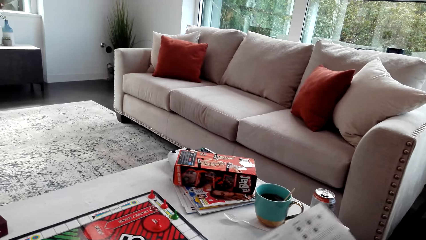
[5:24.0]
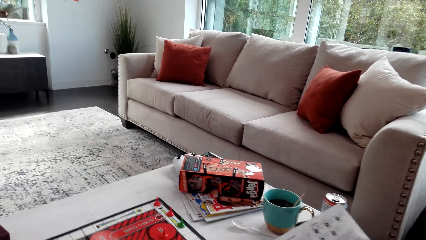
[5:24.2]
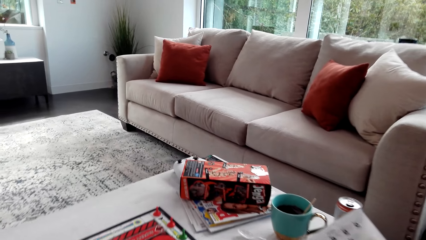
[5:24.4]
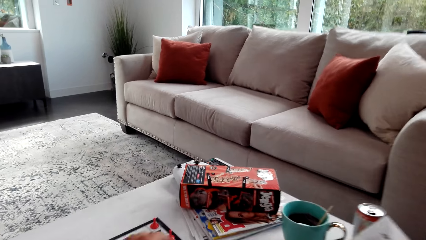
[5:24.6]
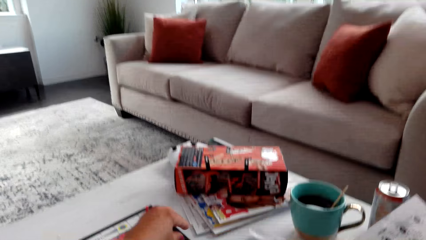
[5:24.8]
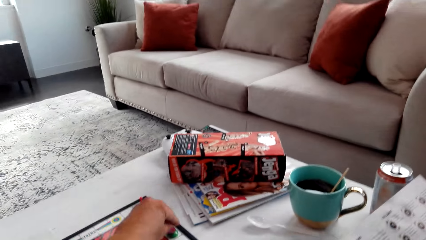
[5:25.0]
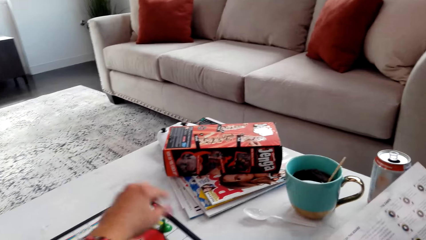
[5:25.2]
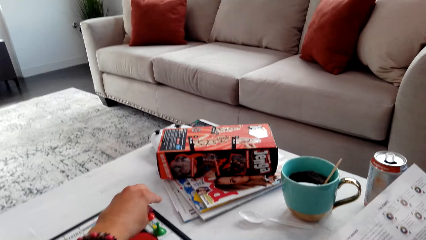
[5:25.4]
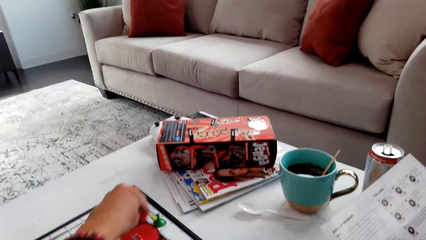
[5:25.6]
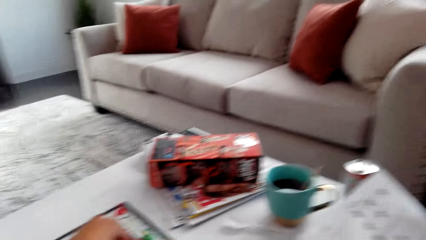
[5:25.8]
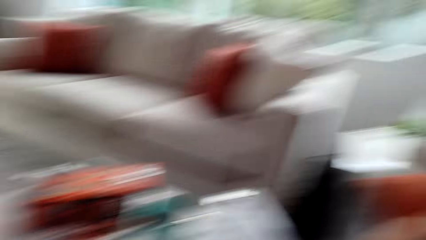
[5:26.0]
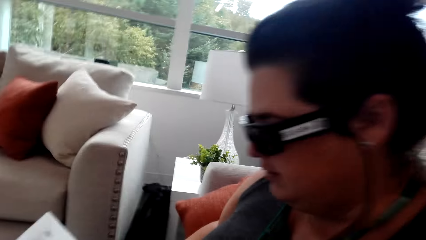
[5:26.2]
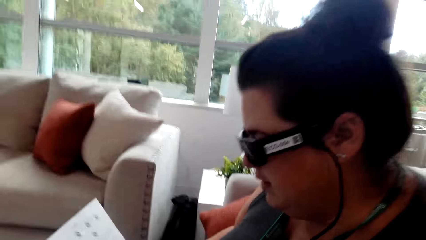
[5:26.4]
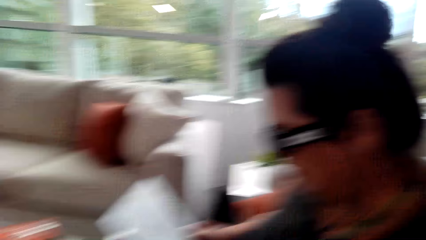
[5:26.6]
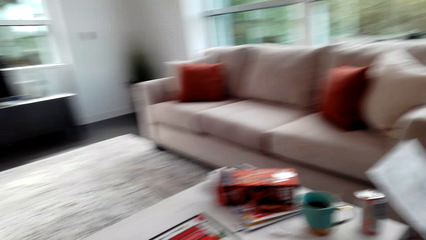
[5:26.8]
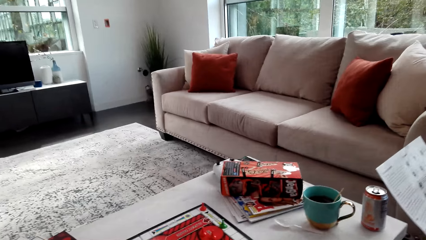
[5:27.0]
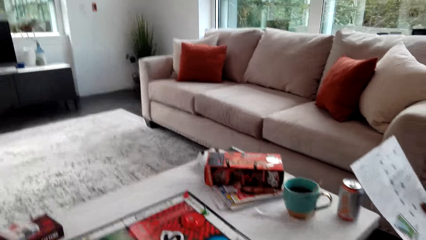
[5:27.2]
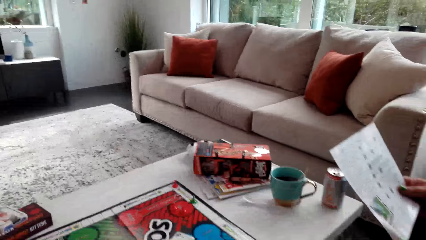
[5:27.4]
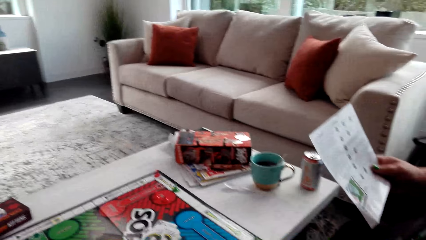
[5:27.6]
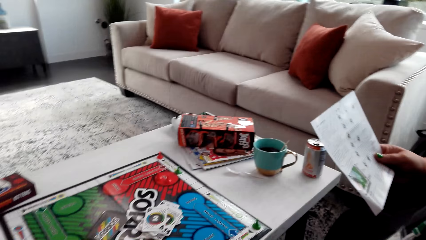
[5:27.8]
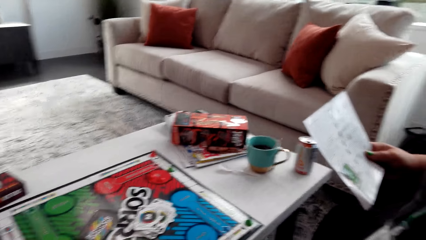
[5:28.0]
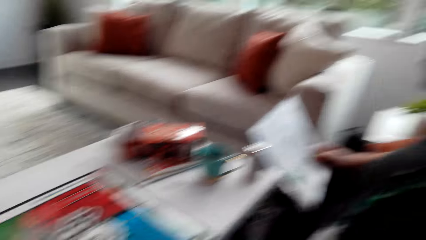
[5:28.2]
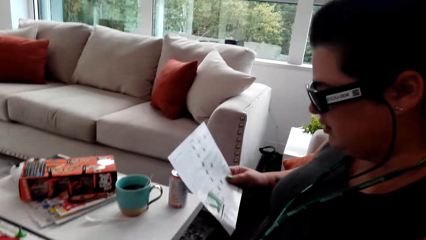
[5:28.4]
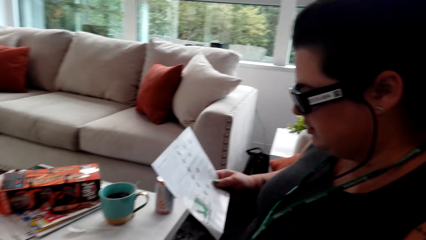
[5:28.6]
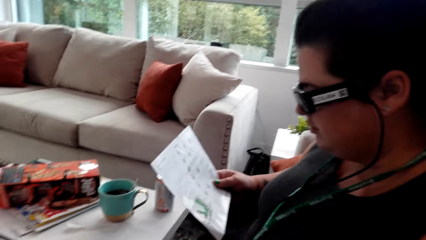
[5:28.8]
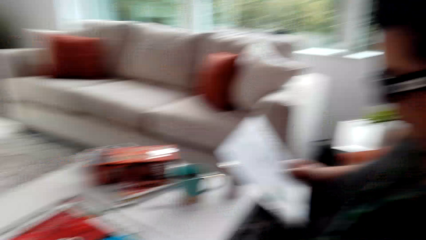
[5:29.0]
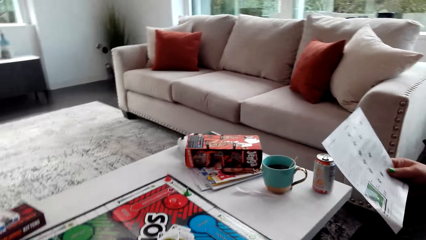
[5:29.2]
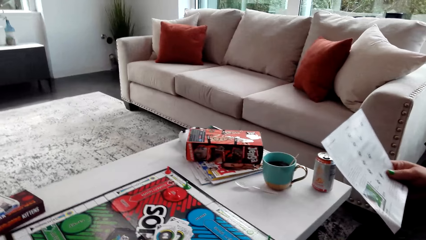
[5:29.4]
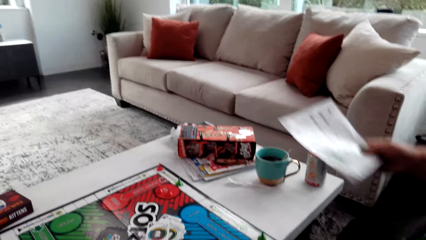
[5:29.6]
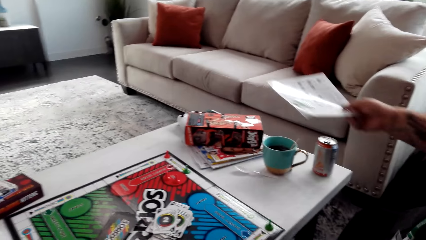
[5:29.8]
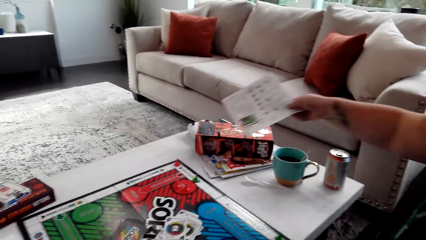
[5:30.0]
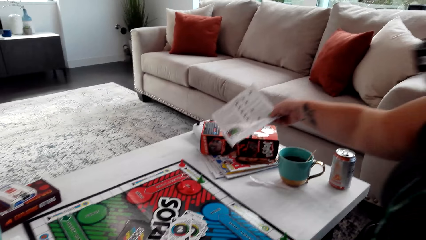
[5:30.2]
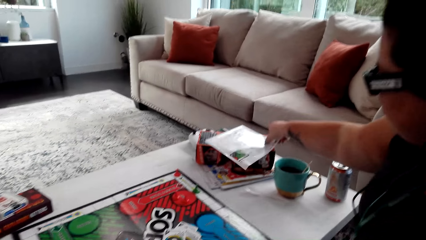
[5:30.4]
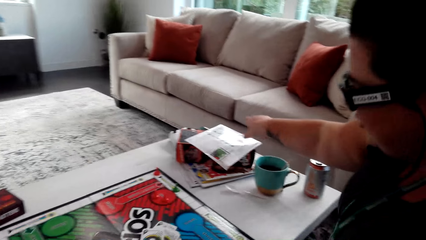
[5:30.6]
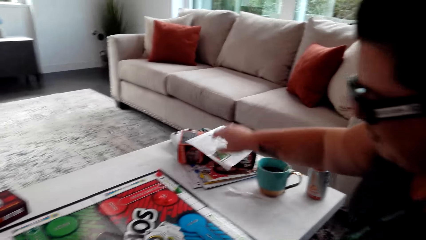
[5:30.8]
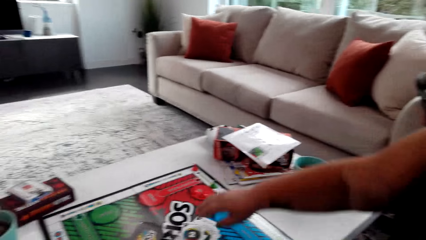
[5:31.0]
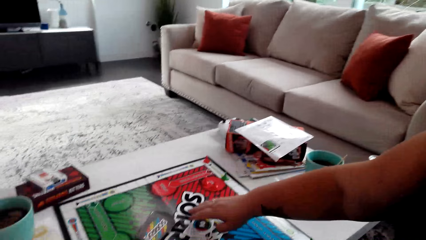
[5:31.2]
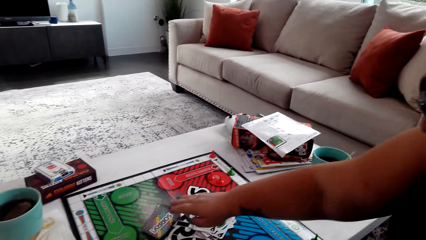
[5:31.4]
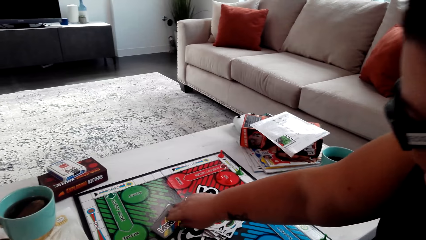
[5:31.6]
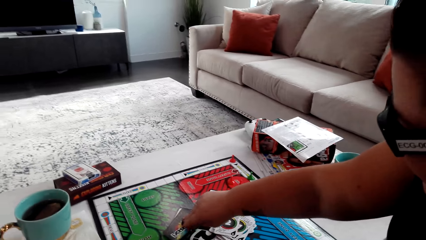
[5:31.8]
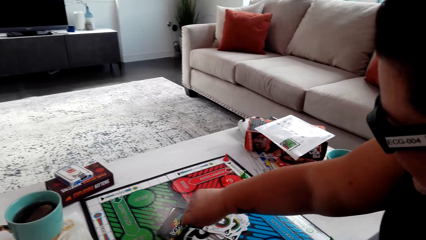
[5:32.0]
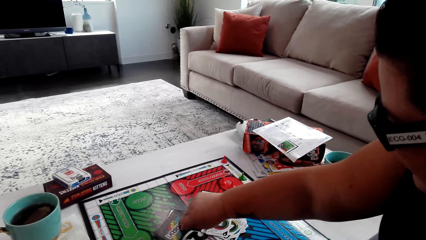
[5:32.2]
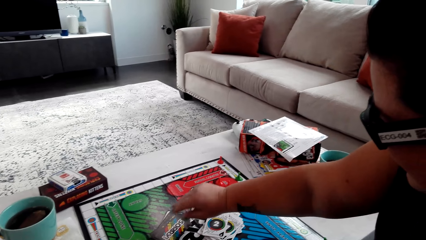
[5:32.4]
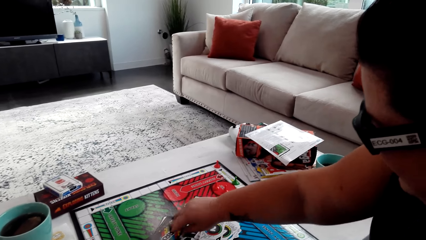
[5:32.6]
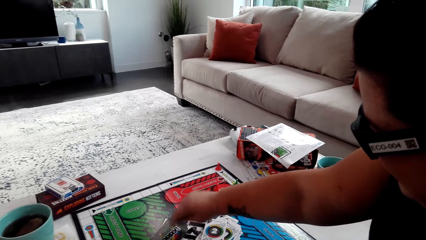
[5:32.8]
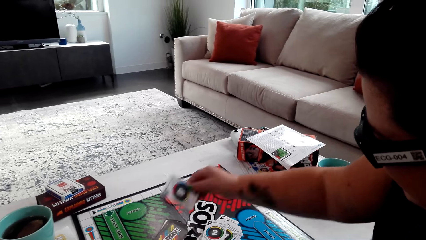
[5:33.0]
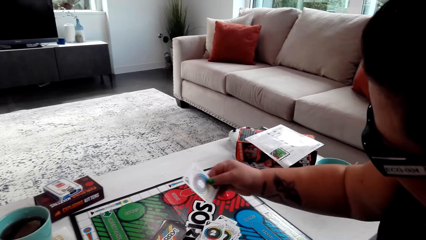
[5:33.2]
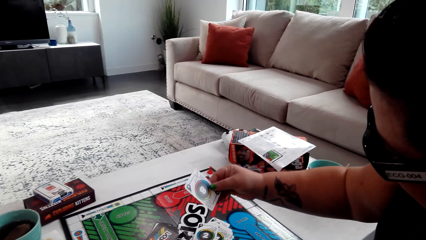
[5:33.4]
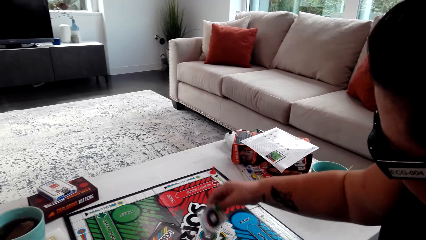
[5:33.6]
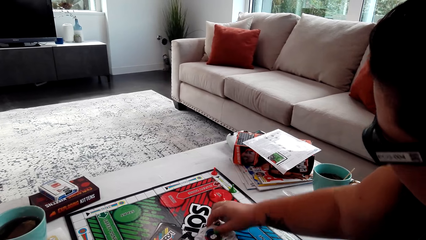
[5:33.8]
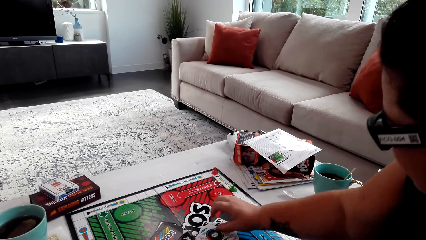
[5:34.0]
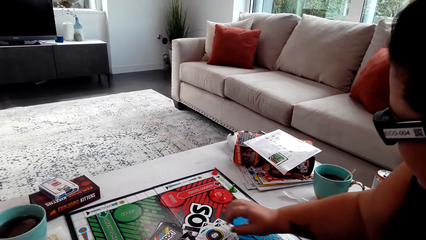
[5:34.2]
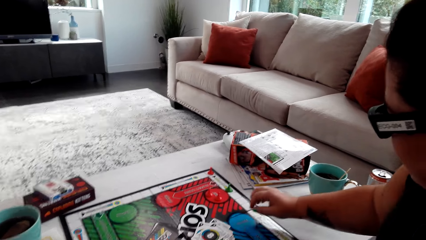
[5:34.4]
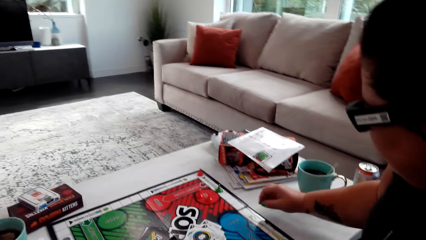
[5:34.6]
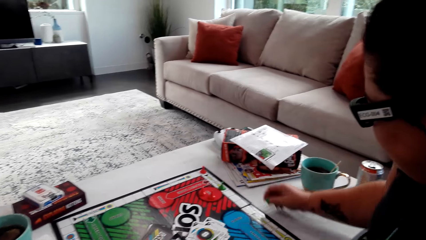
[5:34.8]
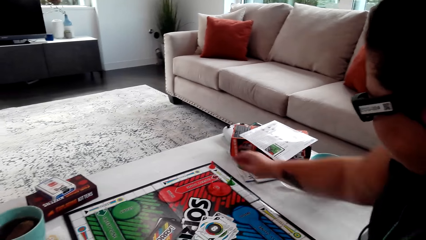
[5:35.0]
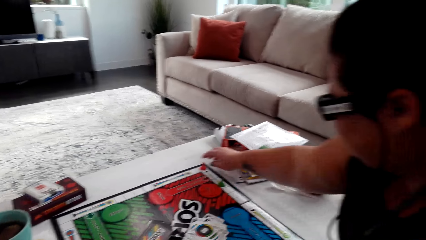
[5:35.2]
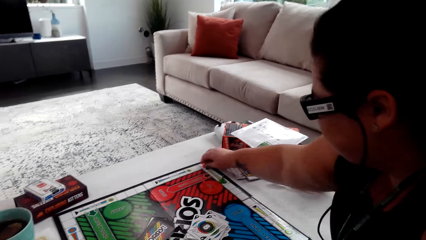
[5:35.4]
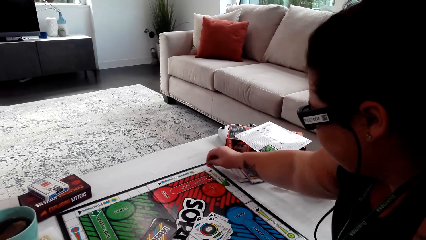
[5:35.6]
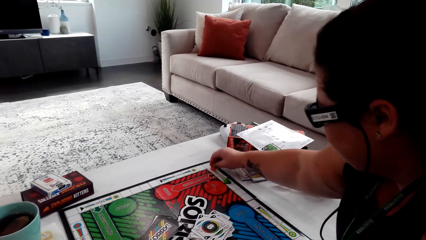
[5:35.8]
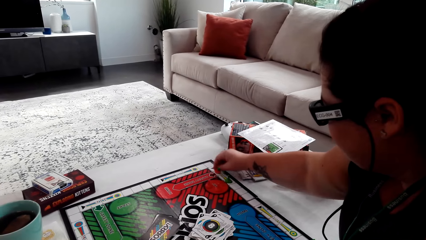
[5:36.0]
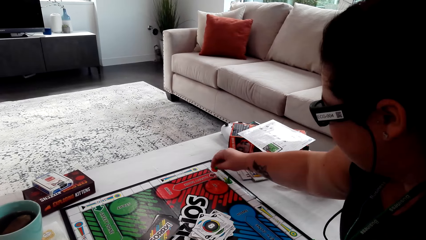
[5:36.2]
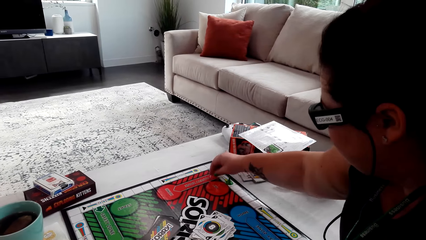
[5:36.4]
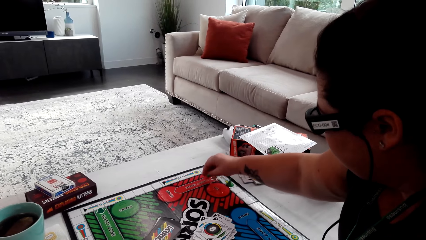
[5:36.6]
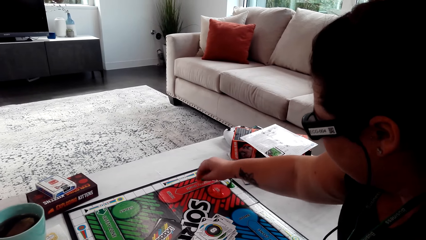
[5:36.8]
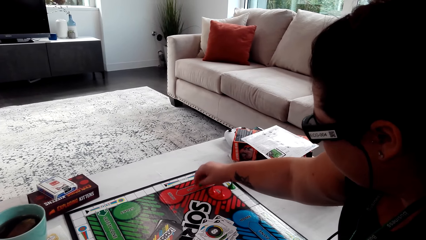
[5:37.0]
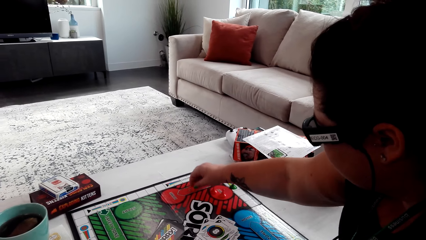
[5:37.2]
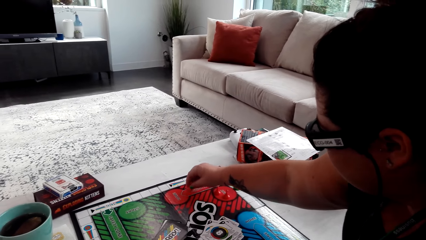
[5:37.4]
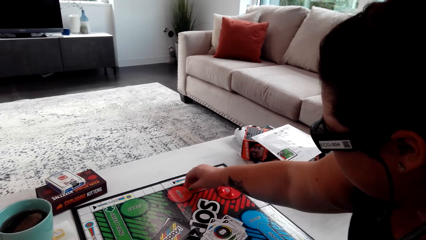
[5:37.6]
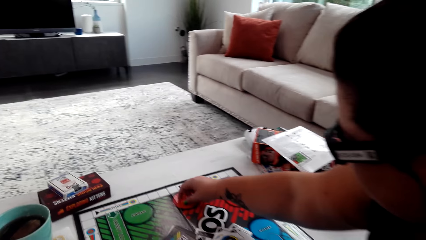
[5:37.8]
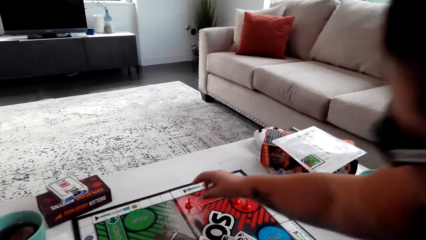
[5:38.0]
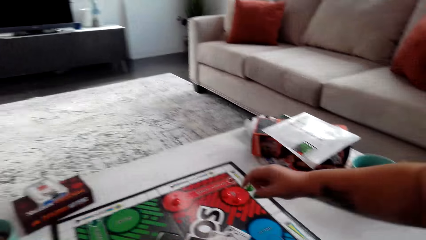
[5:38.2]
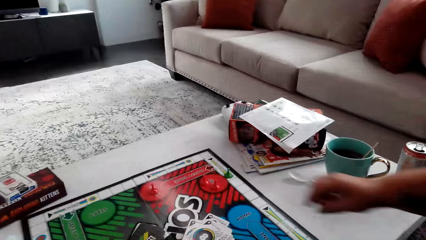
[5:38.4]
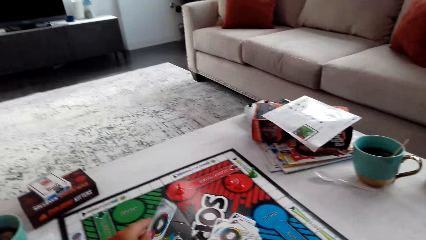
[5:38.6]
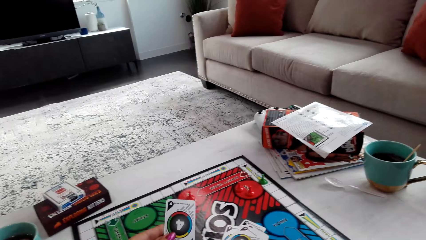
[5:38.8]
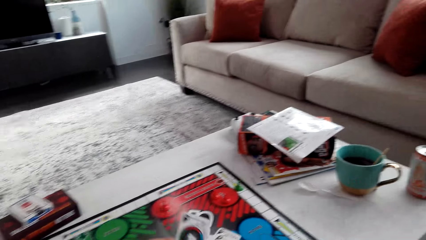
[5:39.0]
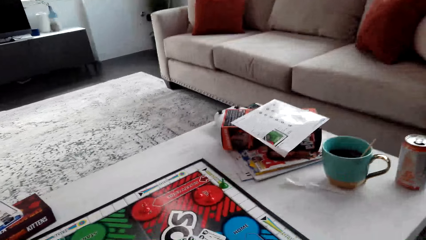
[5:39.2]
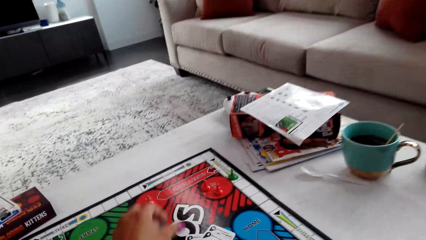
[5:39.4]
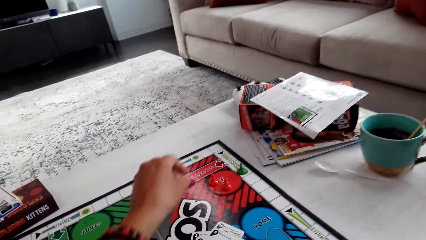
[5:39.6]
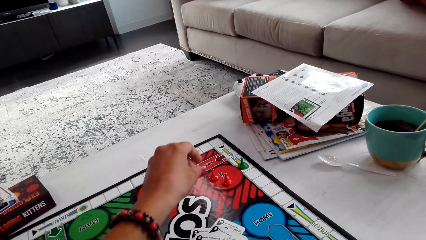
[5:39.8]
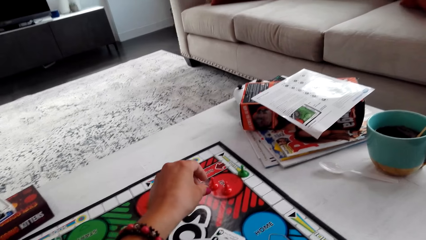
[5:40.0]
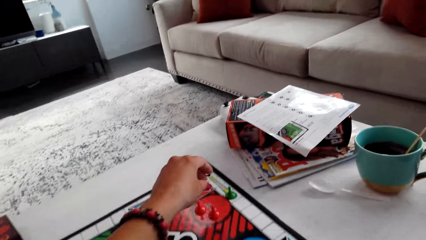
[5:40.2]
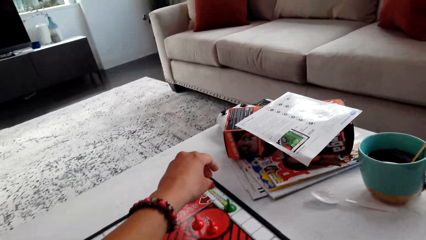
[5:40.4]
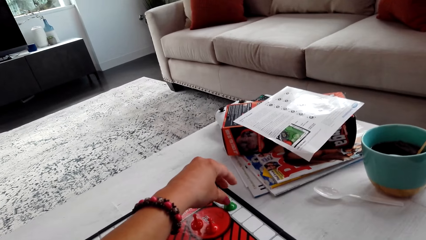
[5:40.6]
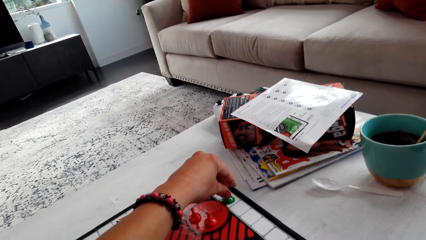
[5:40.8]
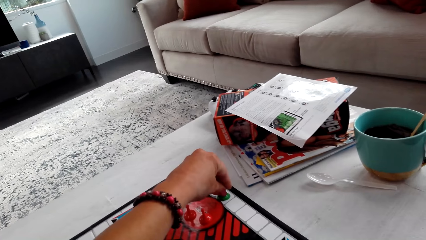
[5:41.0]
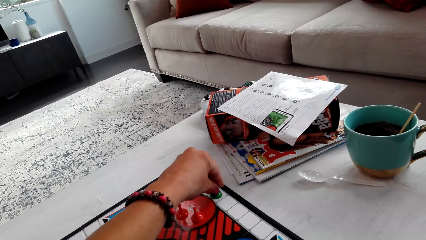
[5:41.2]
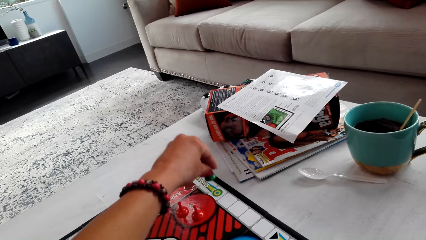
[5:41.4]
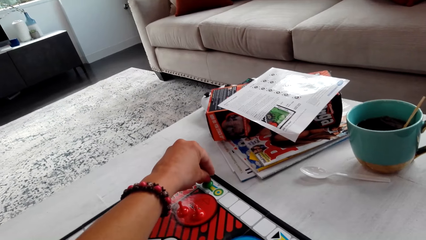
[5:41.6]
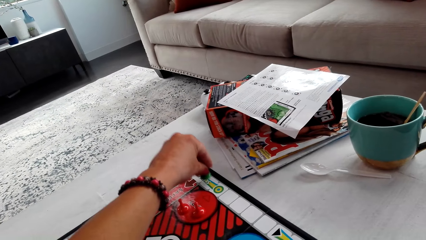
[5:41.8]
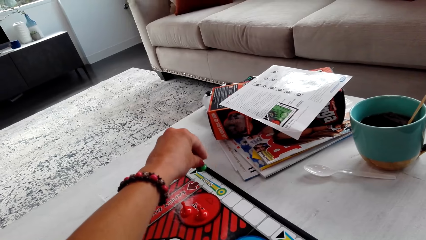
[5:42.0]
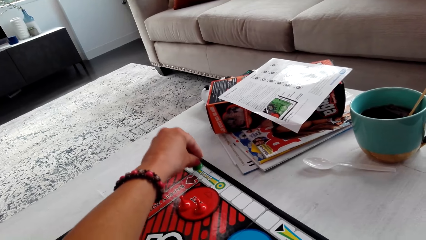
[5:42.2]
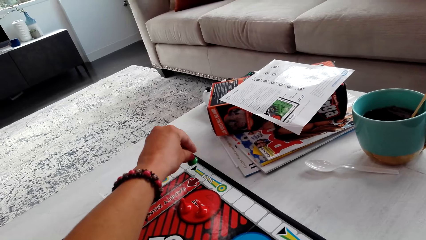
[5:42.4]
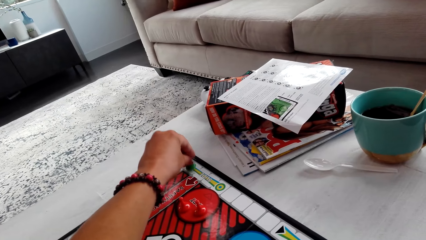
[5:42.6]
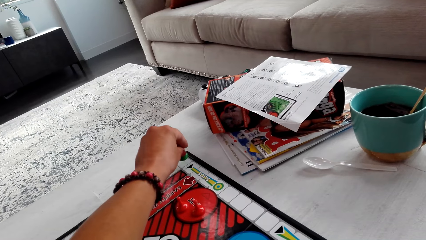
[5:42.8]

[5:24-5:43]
The camera wearer moves the pawn back in the start spot on the board. A woman places the paper on the table, picks up a card, and drops the card on the board. The woman moves the pawn and plays the board game with the camera wearer. The camera wearer moves the pawn four steps.
